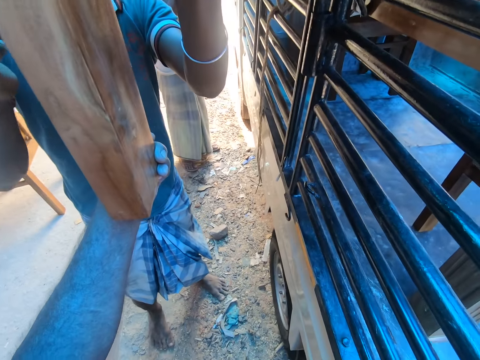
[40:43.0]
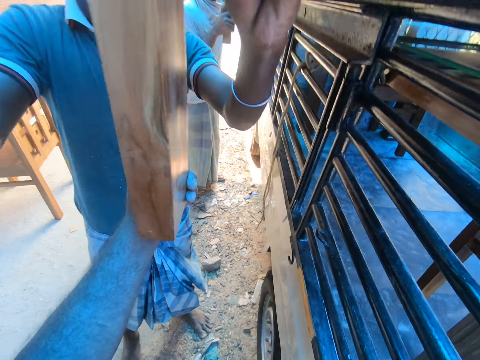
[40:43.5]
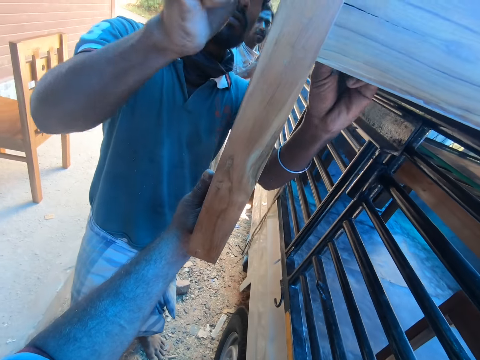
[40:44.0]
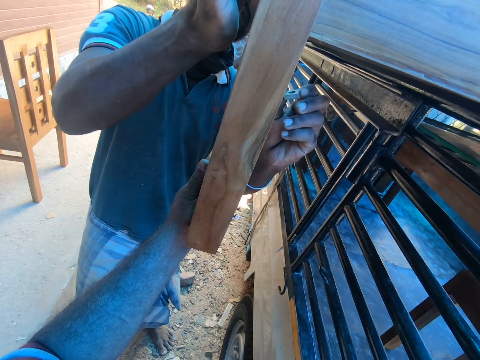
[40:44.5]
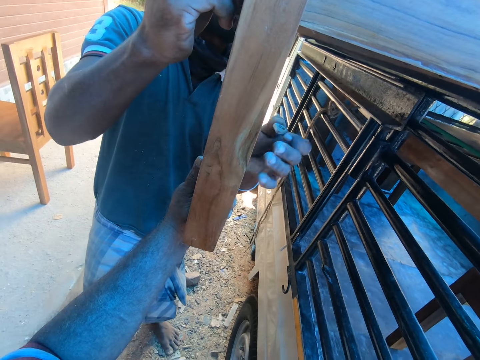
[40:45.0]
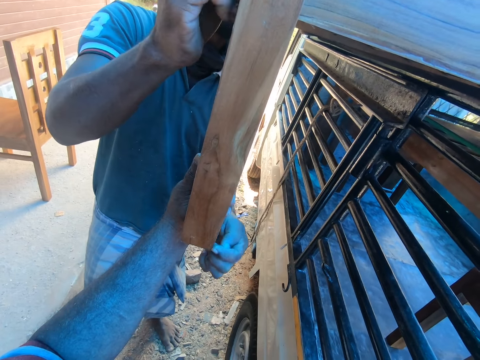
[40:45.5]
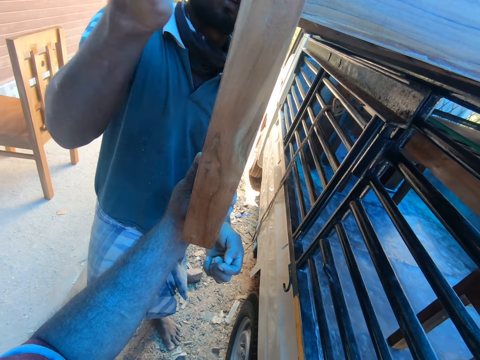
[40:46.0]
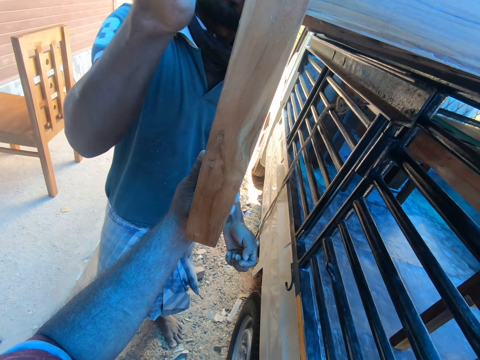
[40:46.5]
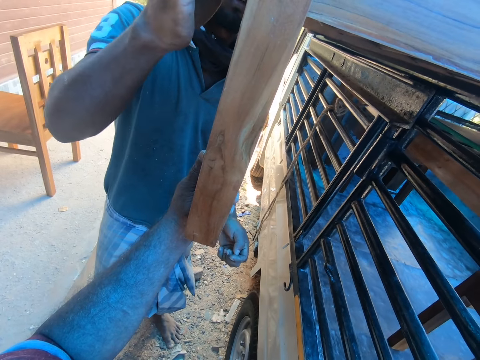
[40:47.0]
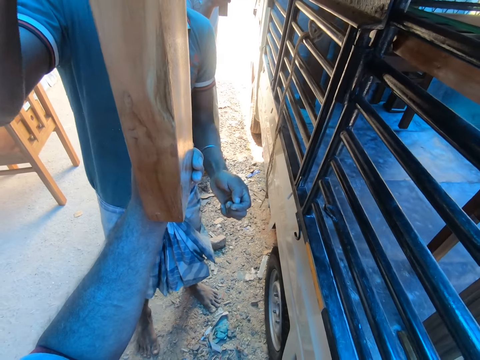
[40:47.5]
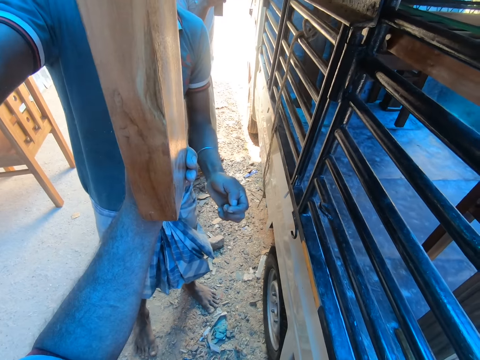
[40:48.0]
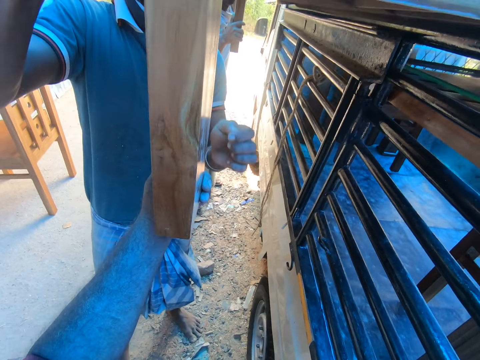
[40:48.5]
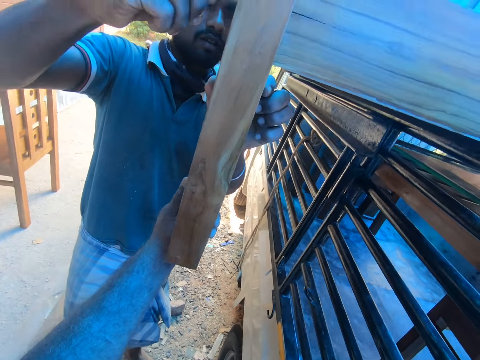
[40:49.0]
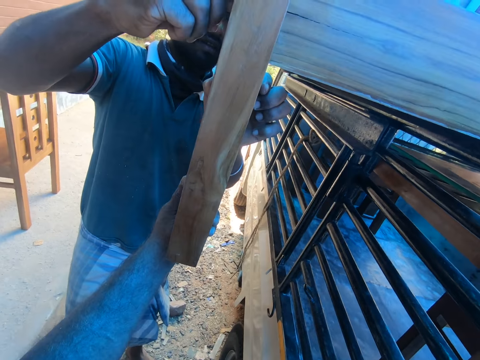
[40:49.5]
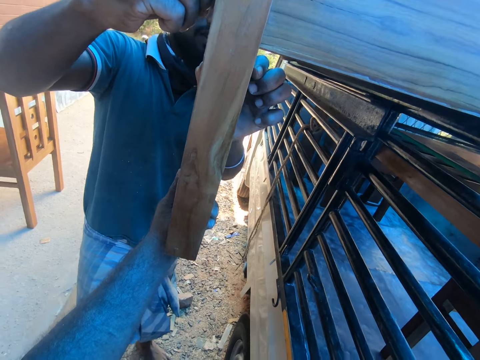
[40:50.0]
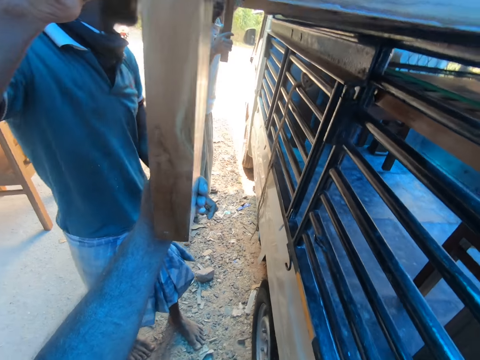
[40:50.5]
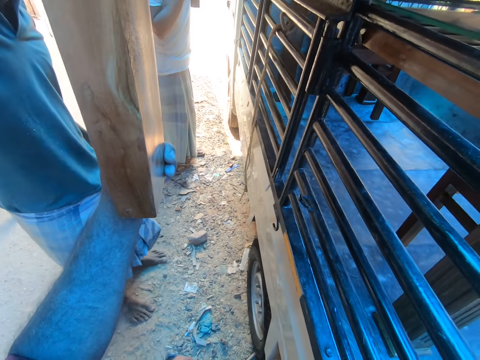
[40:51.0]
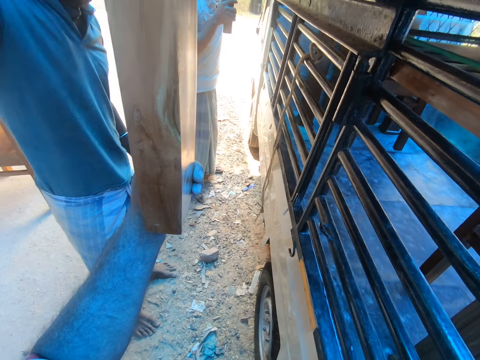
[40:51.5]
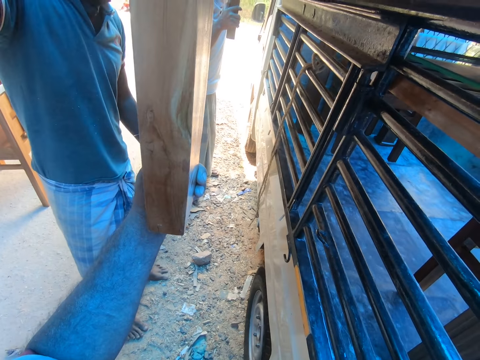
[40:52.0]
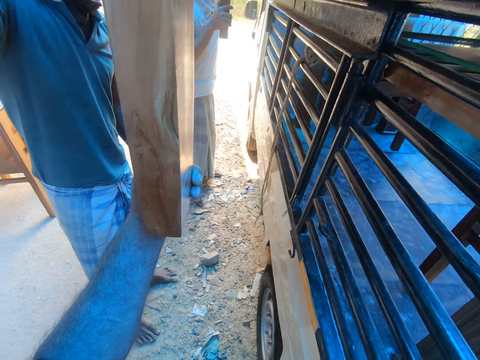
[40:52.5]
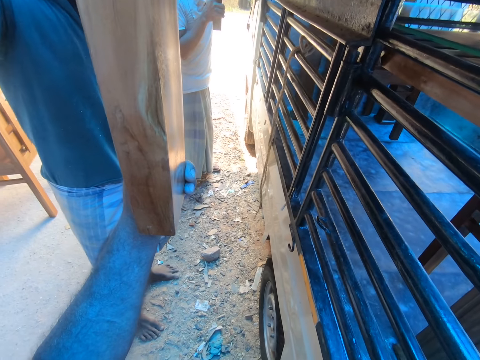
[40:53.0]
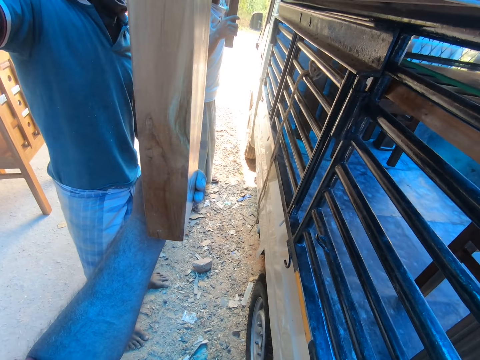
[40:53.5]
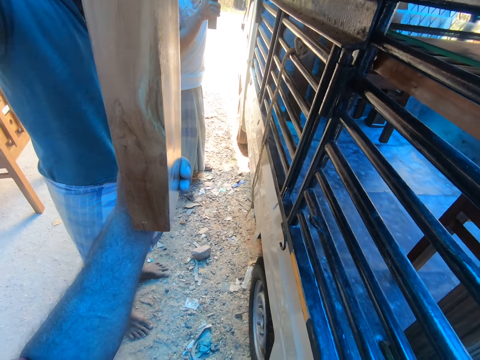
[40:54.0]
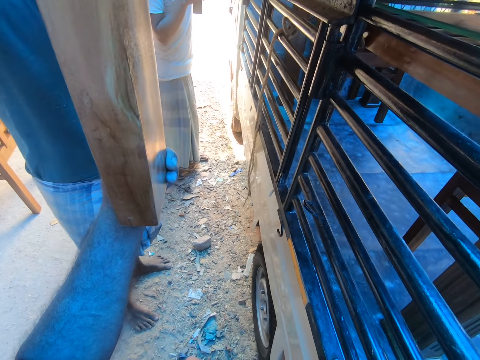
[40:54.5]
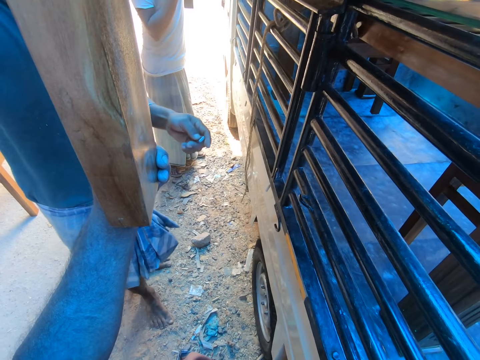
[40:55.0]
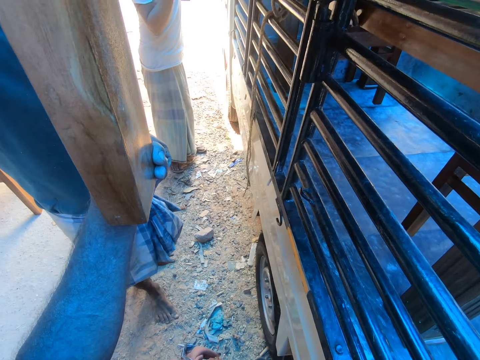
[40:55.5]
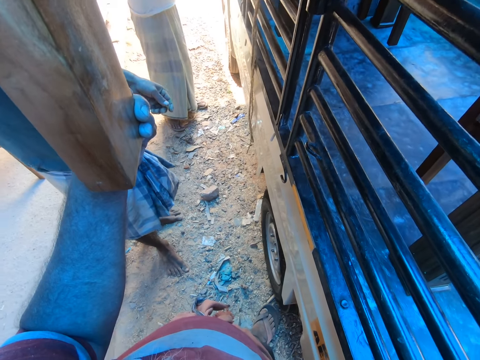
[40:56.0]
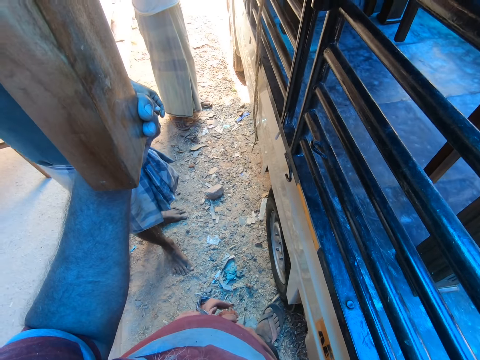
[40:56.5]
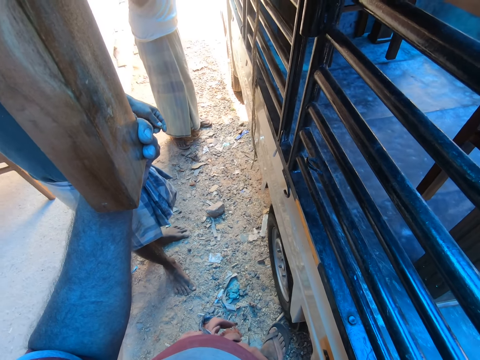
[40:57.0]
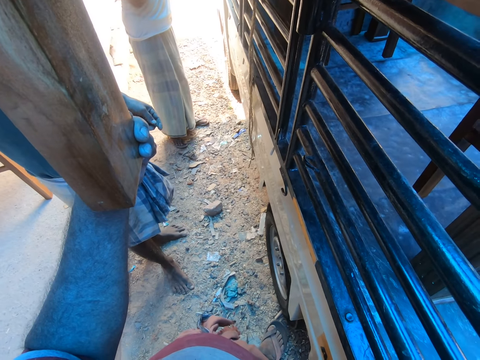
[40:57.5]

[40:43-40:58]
A man puts the long nut in the bed headboard in the side rail slat on the pickup truck with his left hand and removes a bolt from the bed headboard in the side rail slat on the pickup truck with his left hand. Another man hits the foot board with his right hand and holds the foot board with his left hand.

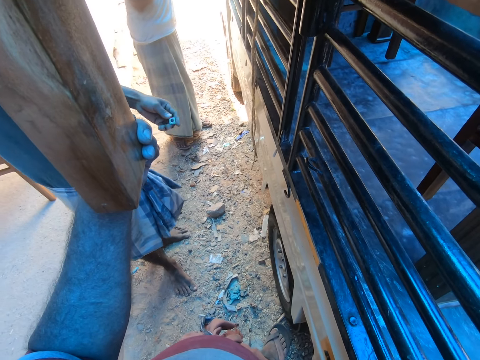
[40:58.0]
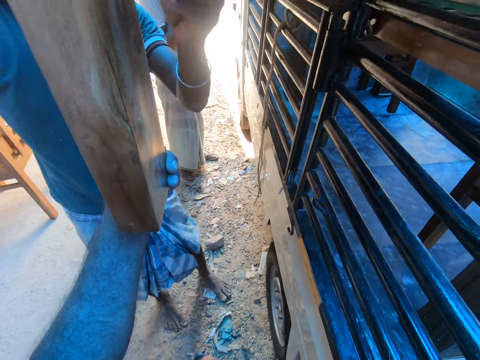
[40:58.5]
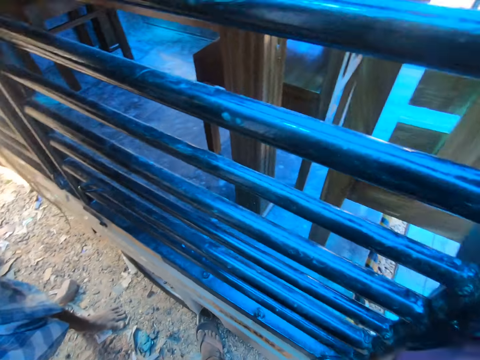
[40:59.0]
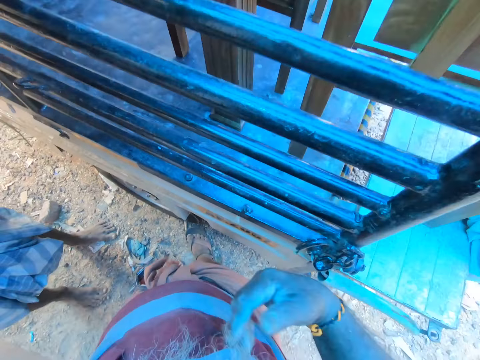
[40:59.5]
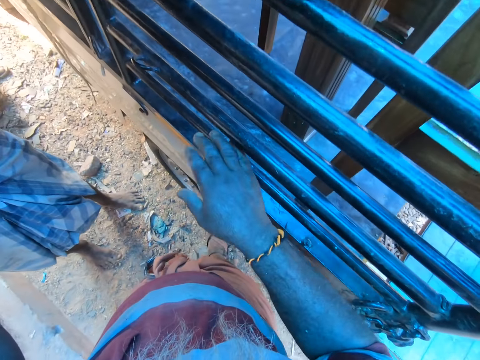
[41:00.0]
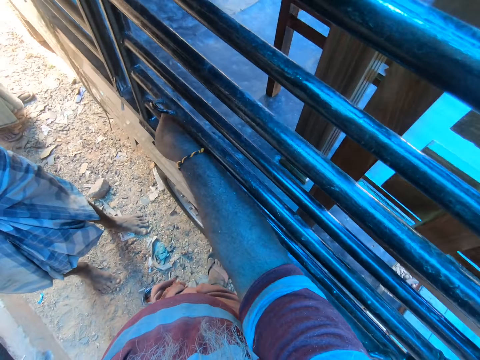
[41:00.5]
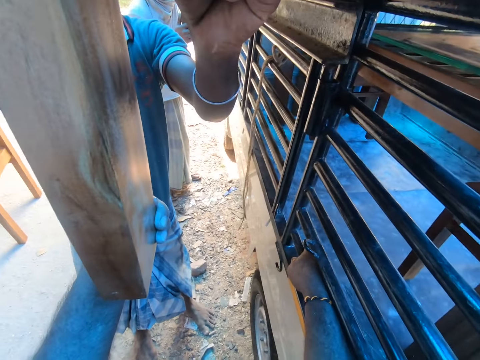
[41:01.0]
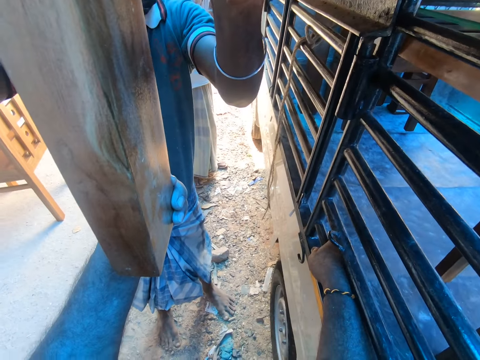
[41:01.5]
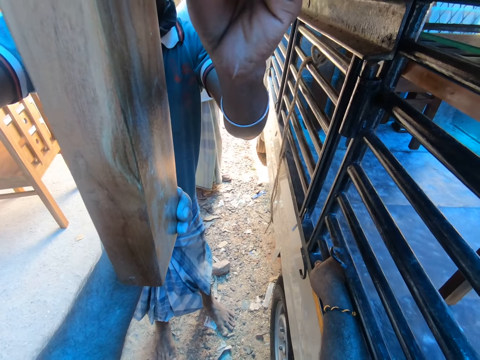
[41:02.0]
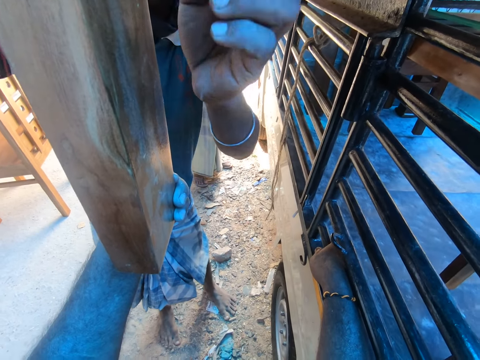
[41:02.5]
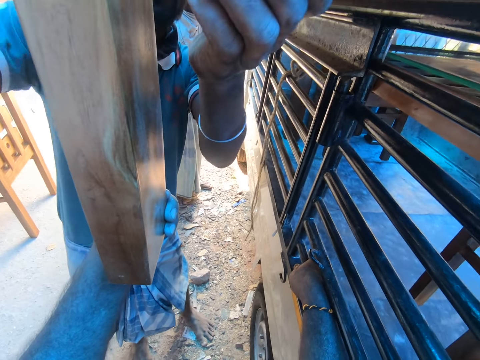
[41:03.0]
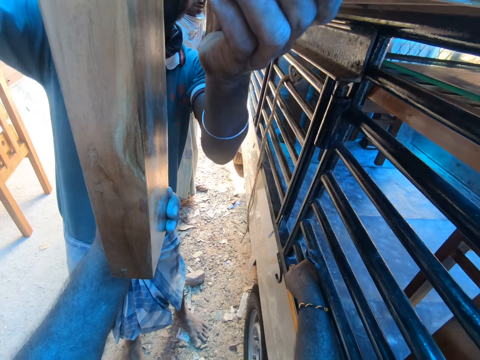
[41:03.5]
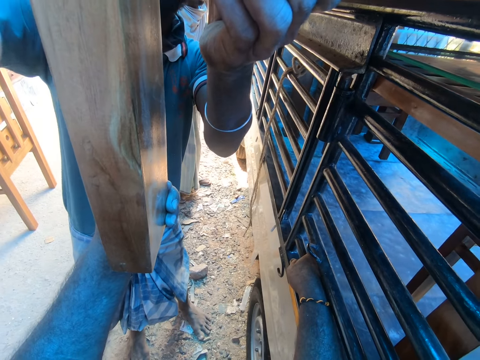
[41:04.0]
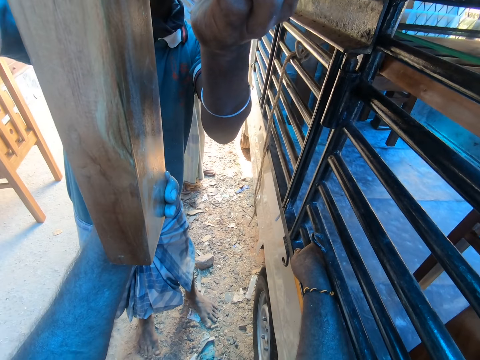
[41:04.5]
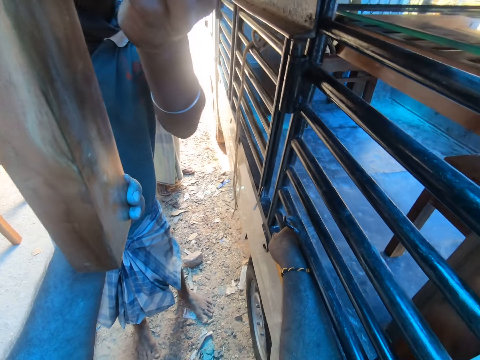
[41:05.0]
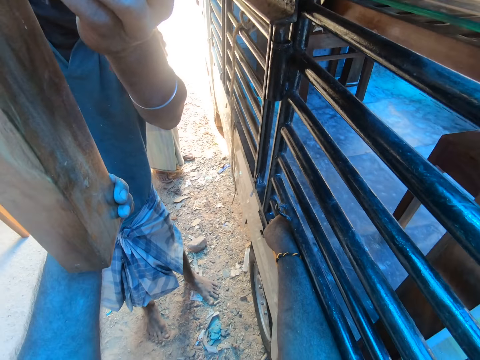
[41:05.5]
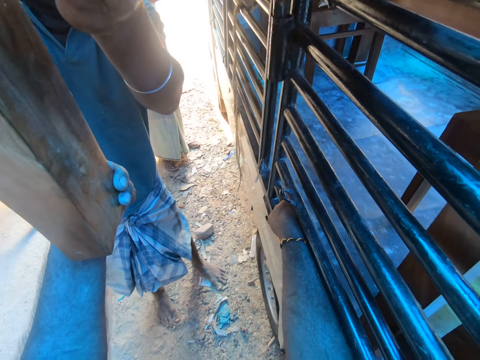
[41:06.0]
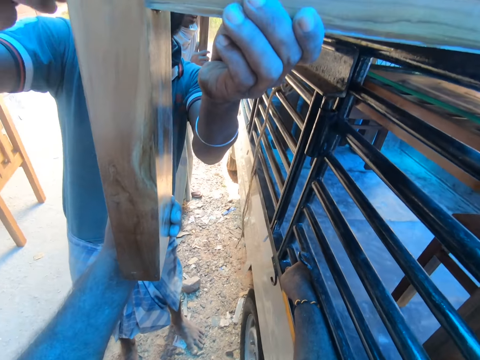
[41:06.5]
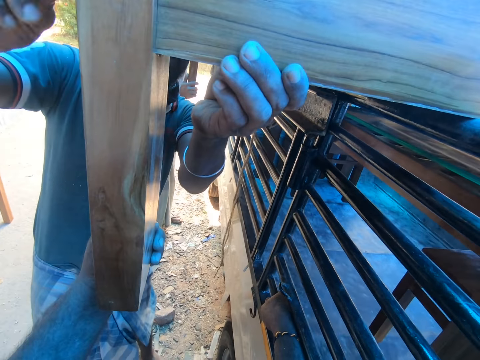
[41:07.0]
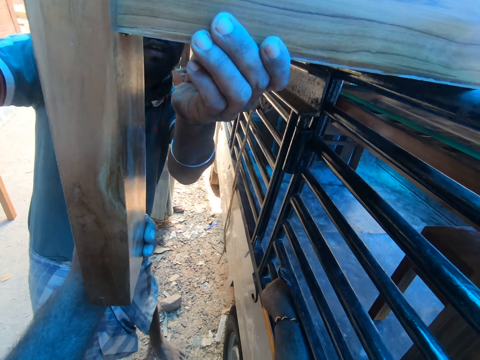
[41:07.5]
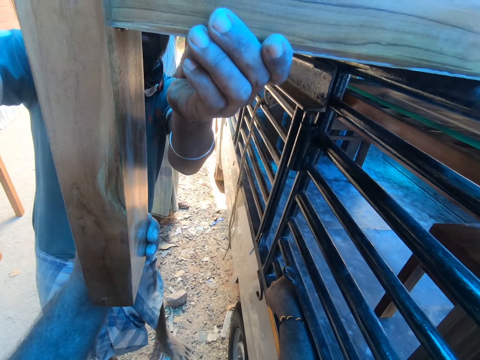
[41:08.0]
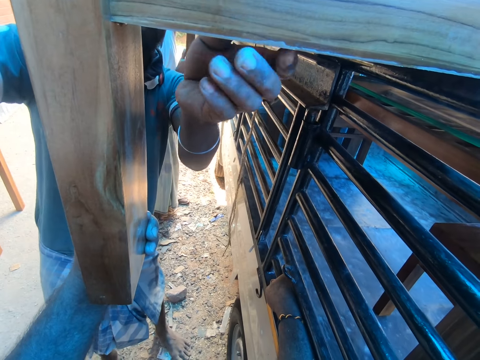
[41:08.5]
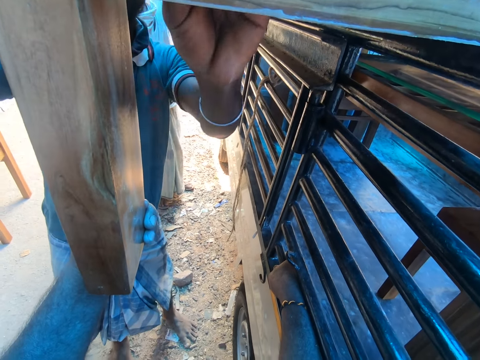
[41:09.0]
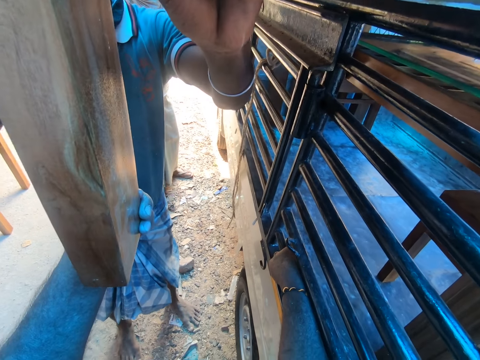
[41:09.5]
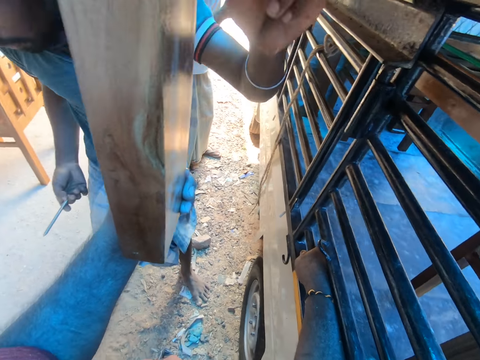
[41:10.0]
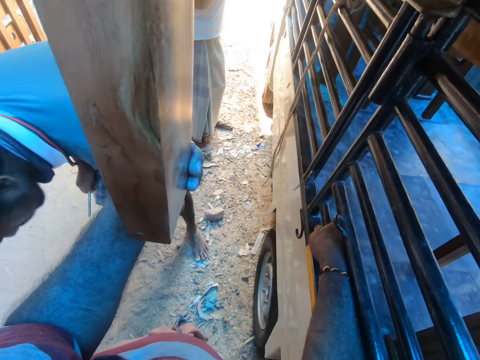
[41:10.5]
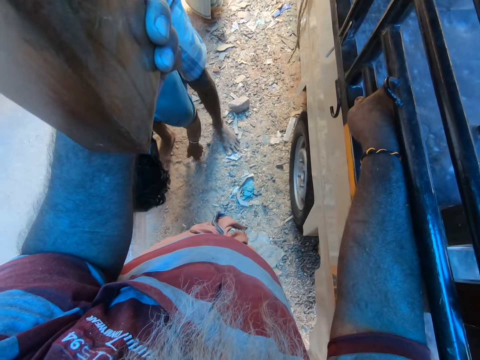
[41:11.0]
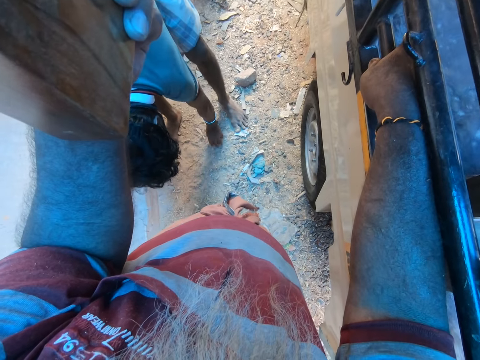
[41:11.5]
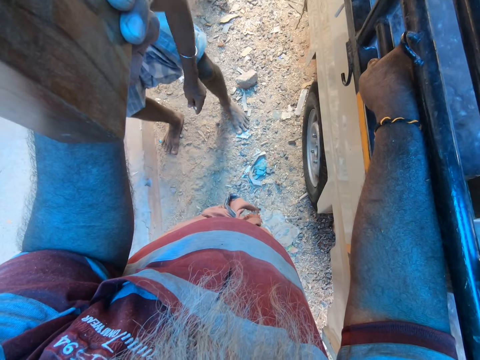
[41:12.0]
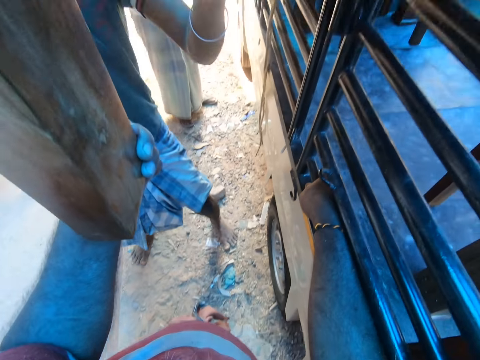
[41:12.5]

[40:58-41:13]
The camera wearer holds the grill with his right hand. A man turns the screw into the foot board with his right hand and picks up a nut on the ground with his left hand.
